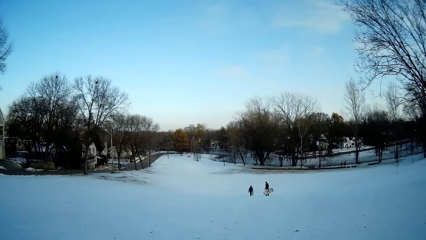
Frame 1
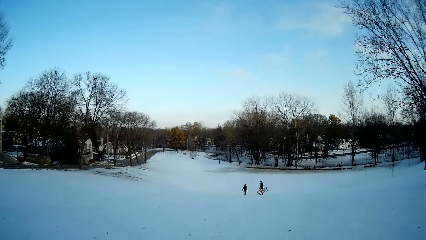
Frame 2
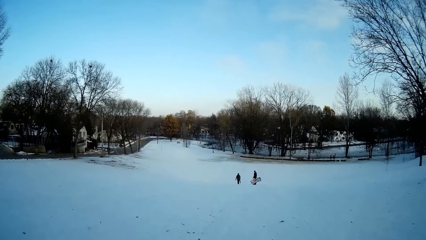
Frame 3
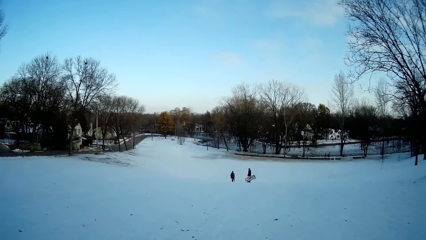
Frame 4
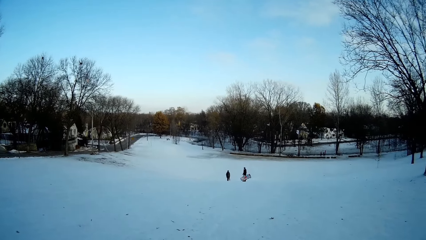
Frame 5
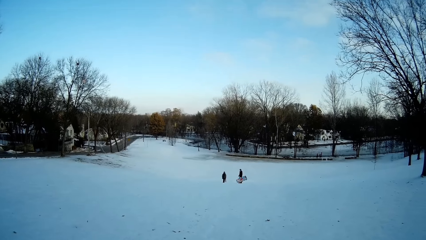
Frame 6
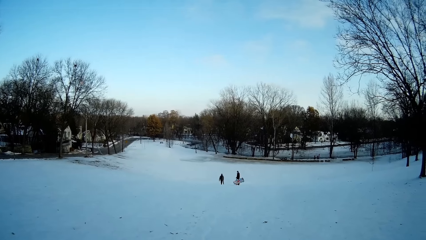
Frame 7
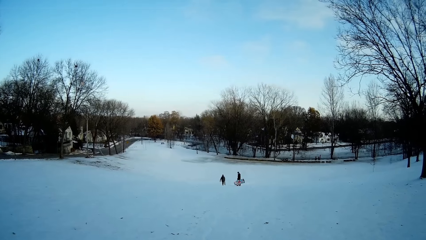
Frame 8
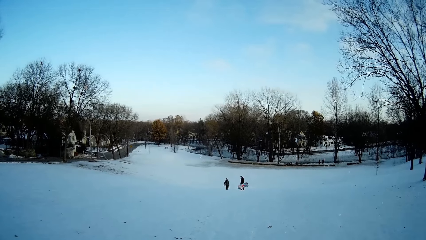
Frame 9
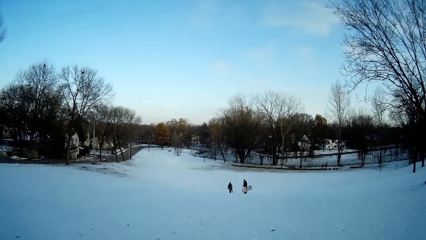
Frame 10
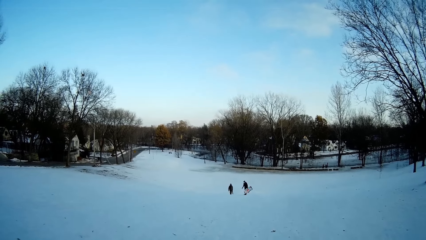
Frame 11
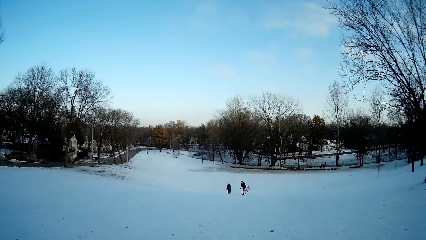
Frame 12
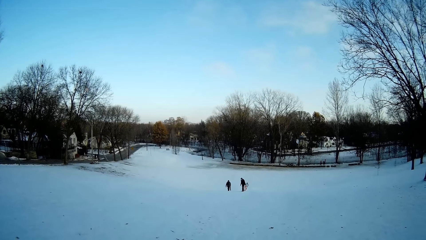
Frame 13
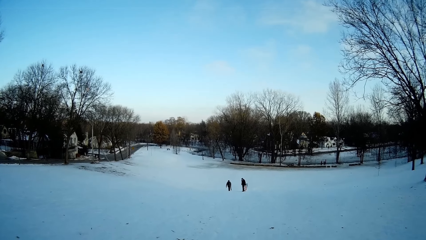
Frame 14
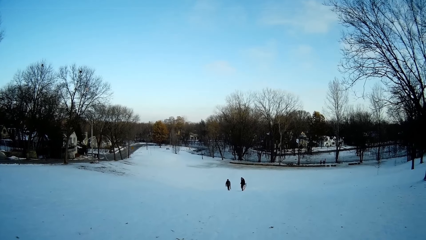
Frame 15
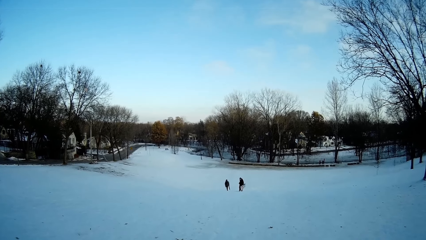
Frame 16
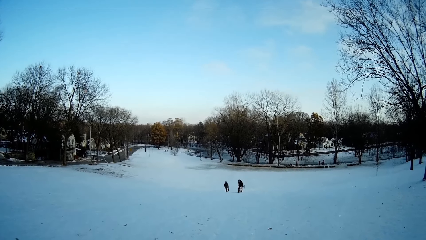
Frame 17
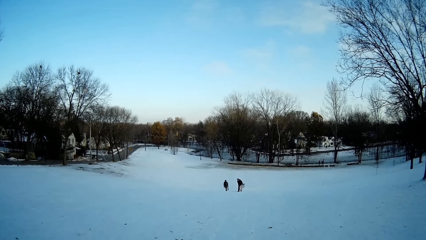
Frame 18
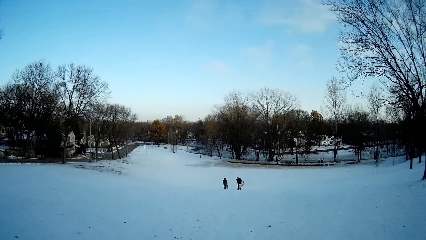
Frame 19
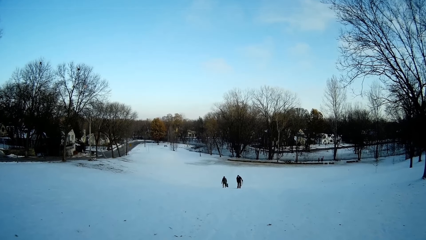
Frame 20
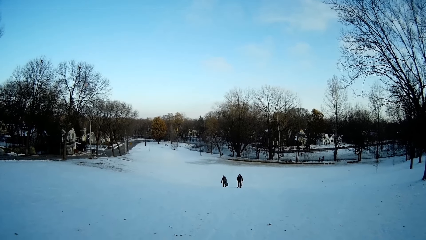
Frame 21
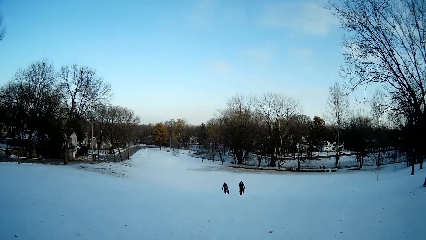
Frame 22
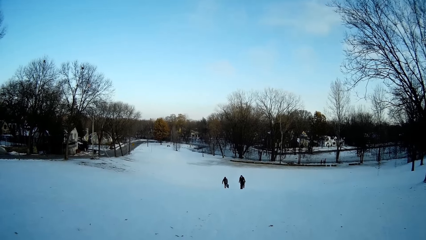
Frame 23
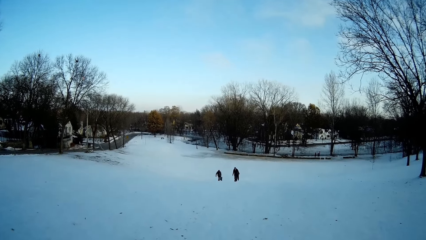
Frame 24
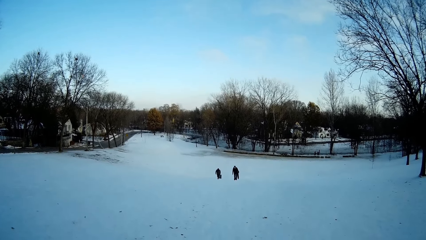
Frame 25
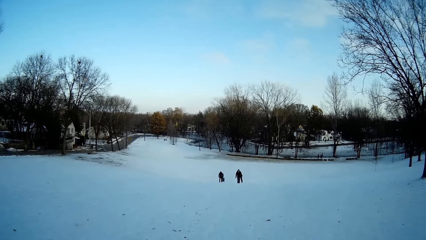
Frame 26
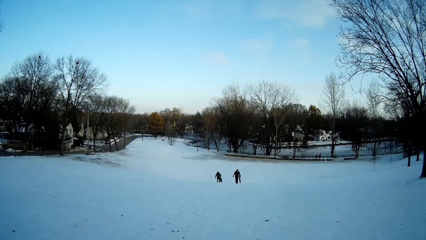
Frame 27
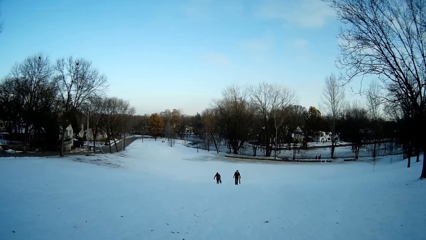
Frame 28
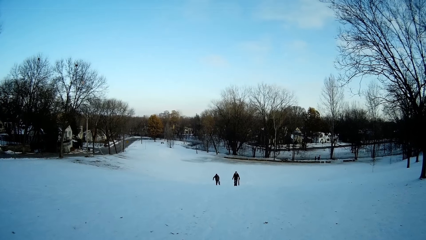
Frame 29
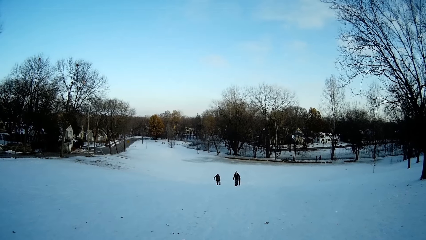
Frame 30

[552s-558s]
The camera wearer looks around the snow field. A man and another man walk back up the snow hill with their snowboards in their hands.

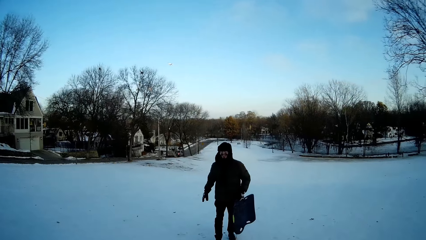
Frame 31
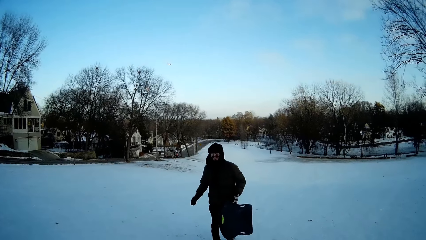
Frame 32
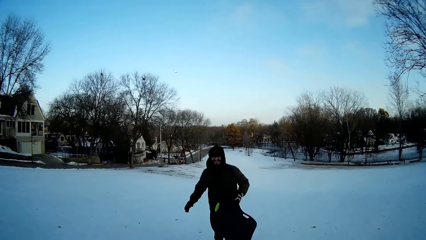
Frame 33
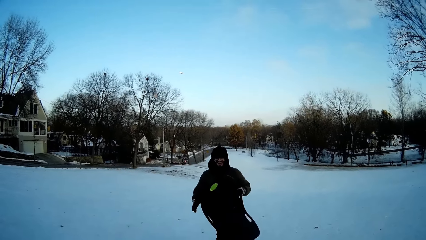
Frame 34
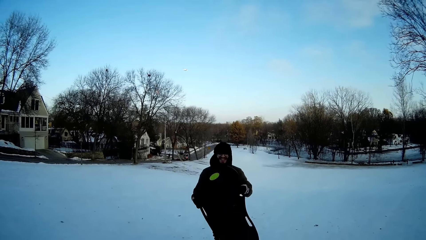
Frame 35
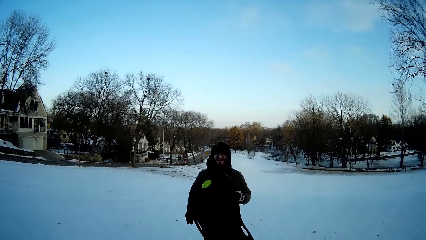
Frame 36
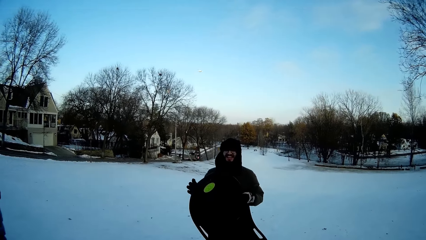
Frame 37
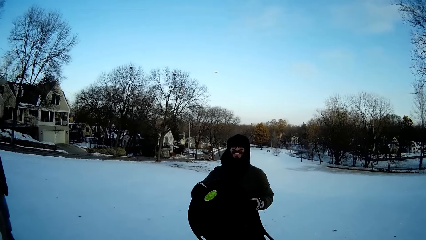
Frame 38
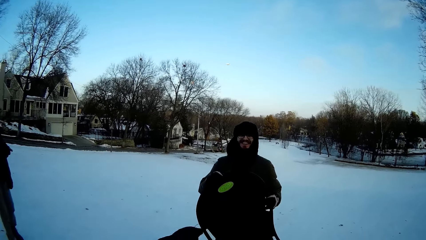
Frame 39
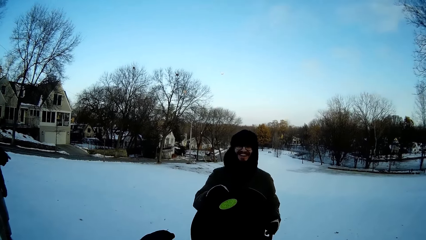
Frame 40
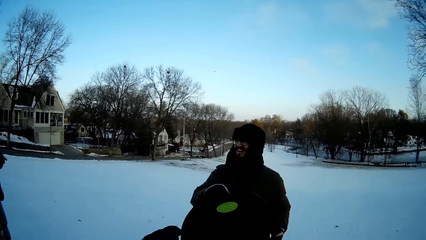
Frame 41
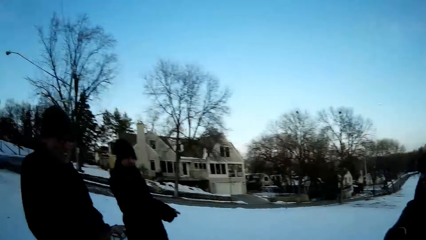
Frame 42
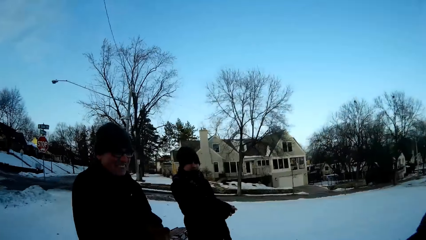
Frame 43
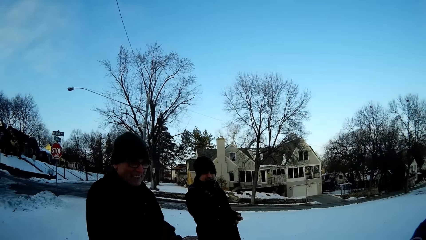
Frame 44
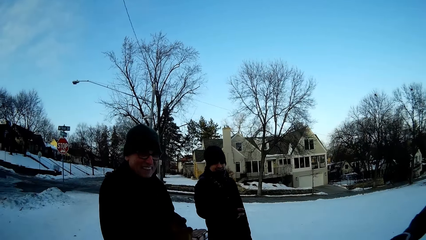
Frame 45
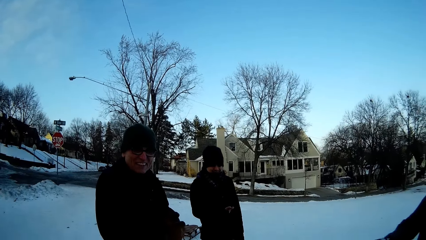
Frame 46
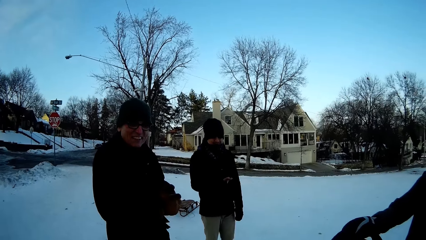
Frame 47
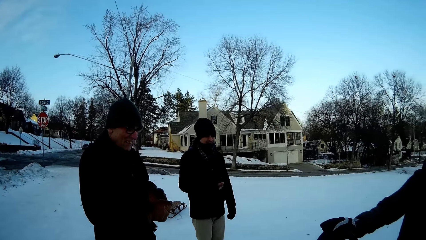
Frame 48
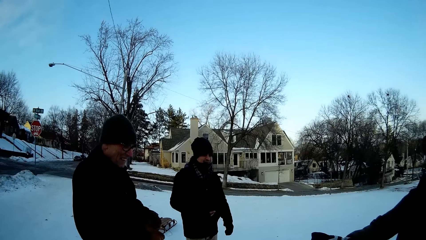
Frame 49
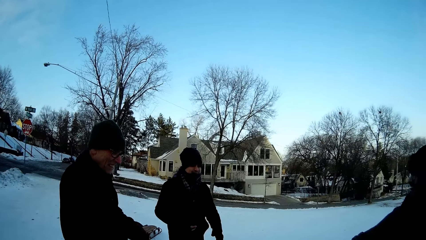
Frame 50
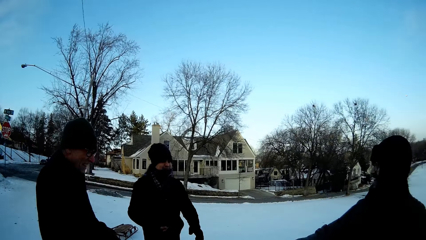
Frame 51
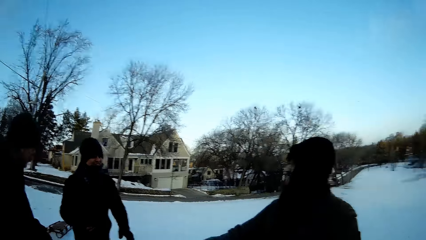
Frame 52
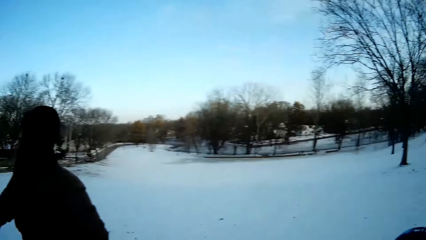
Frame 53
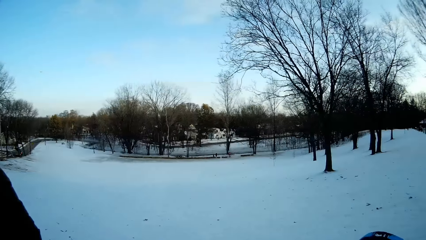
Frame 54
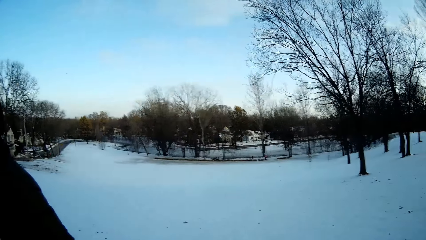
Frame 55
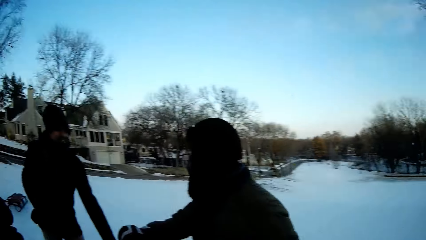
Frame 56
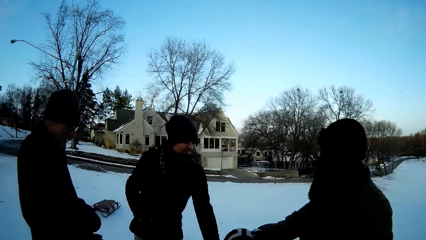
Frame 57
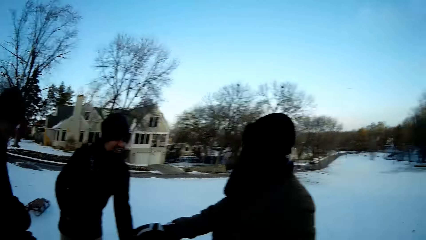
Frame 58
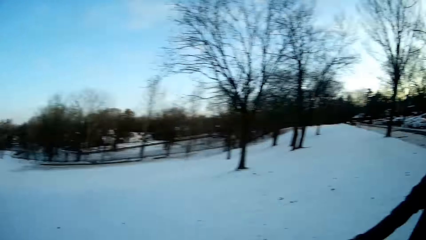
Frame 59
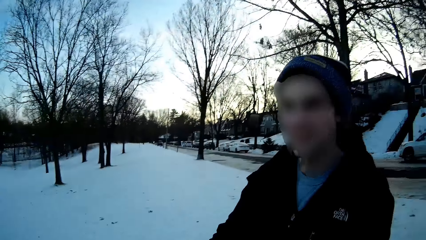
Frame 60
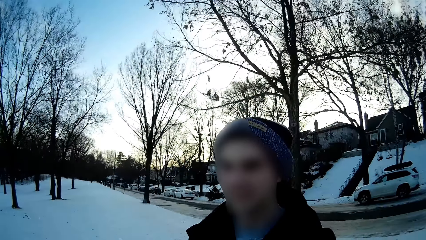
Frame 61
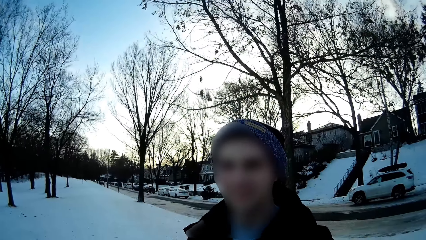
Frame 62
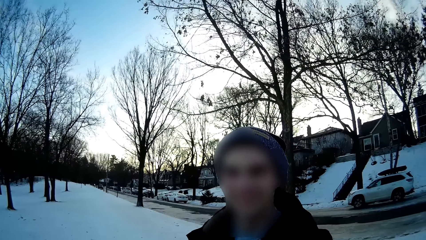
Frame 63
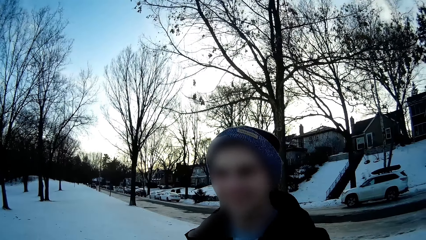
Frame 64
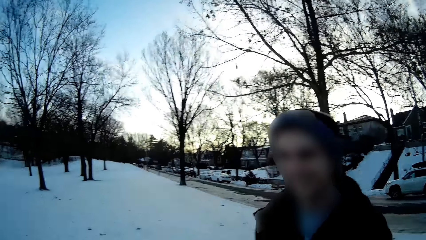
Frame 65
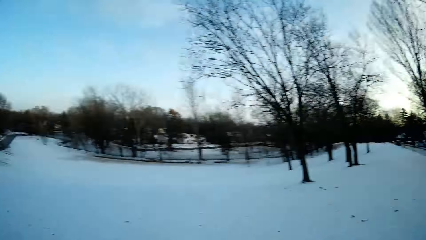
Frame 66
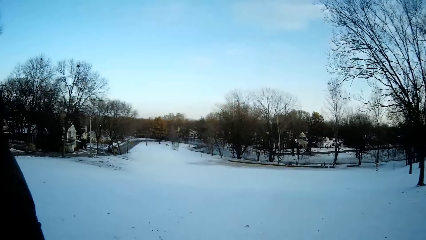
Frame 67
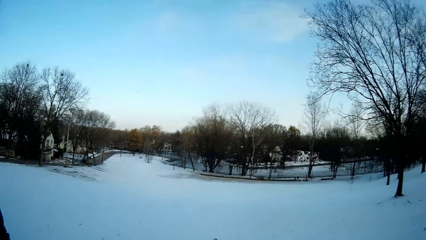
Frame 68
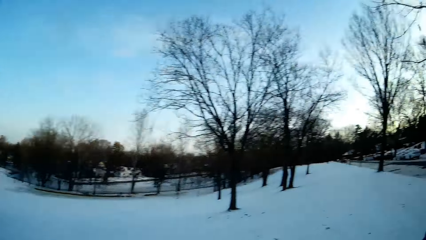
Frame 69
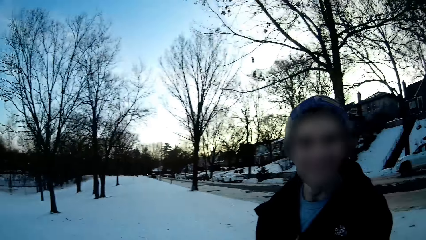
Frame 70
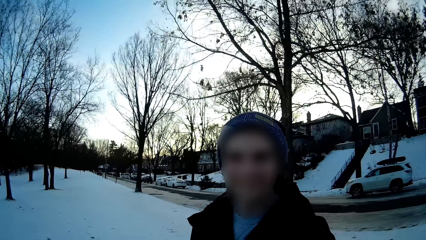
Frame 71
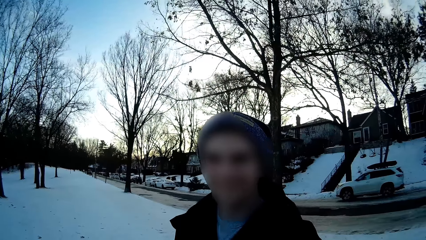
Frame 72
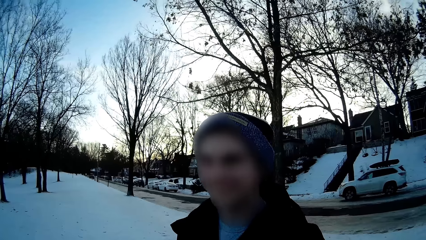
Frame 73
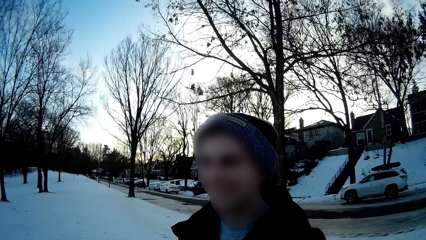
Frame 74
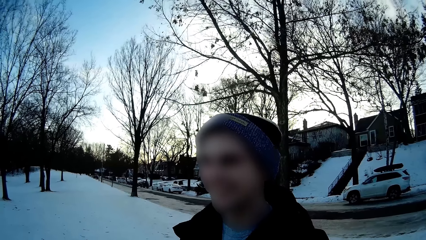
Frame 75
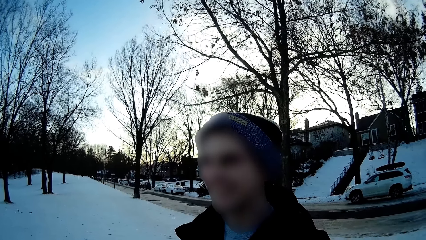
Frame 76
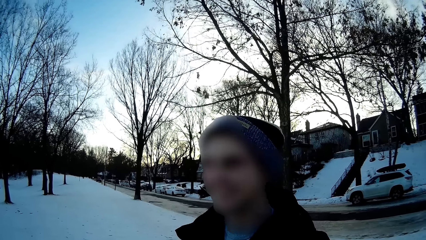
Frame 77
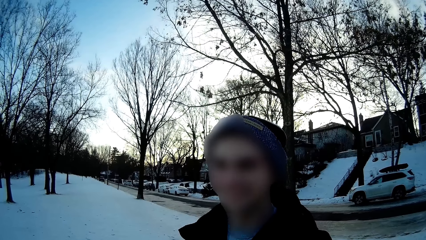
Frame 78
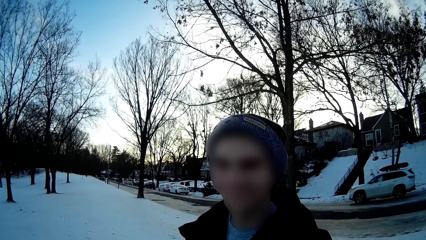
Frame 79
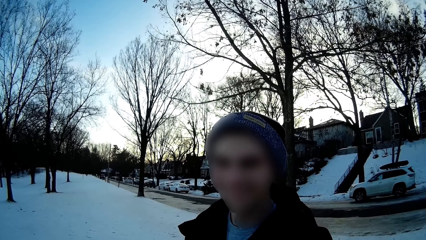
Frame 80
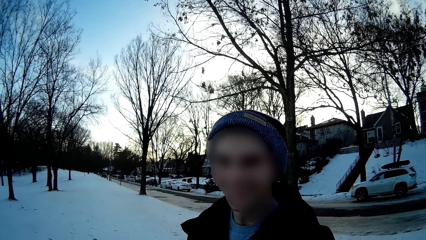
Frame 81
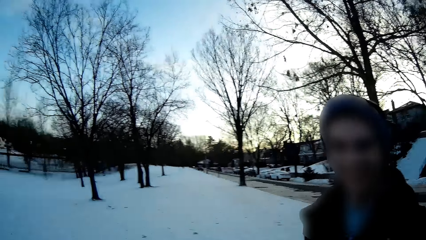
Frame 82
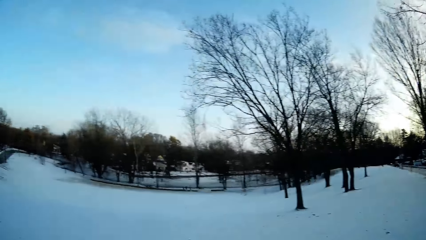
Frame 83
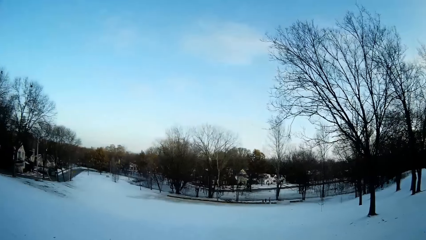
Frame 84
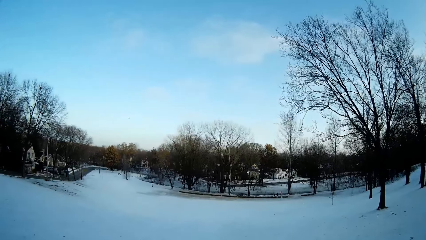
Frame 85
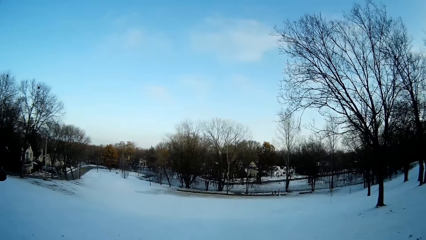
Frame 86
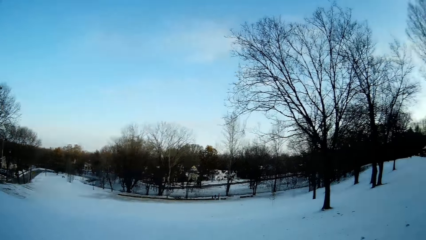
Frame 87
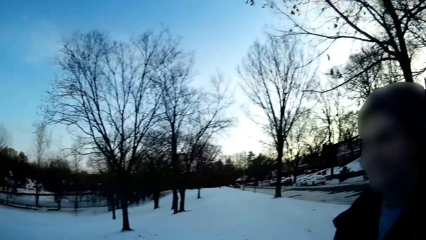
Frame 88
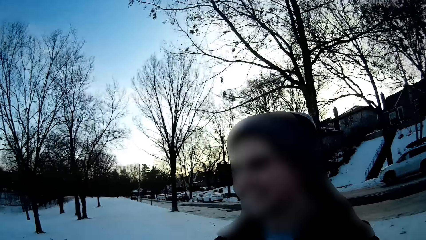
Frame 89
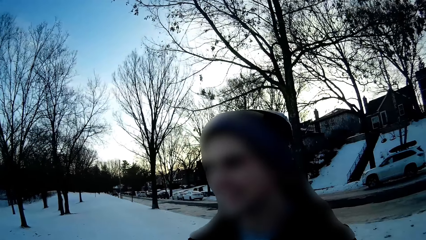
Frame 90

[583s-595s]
The camera wearer collects the snowboard from a man. They interact with another man.
